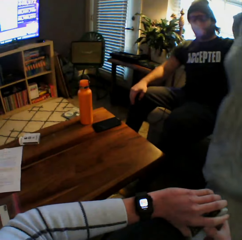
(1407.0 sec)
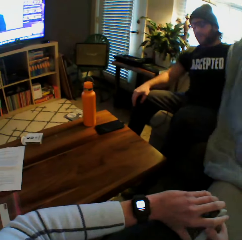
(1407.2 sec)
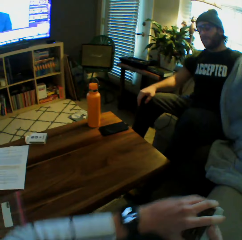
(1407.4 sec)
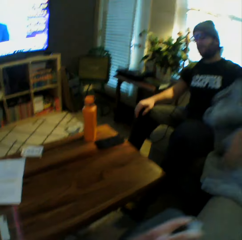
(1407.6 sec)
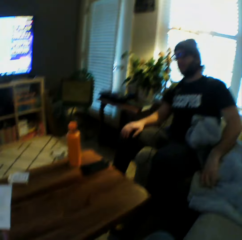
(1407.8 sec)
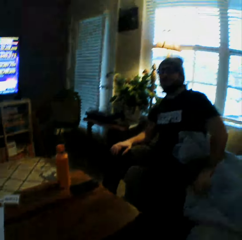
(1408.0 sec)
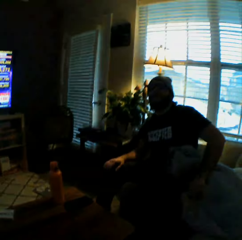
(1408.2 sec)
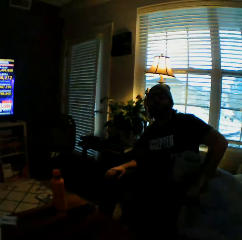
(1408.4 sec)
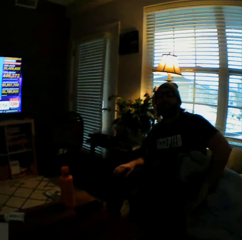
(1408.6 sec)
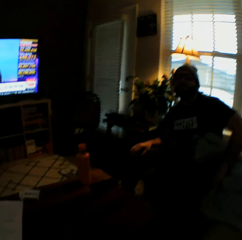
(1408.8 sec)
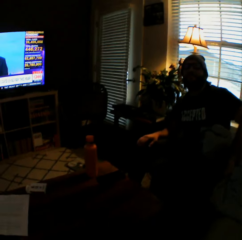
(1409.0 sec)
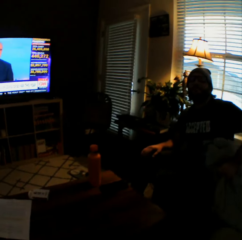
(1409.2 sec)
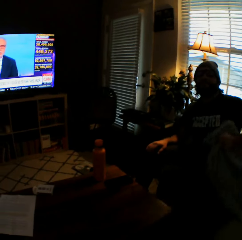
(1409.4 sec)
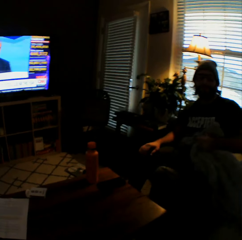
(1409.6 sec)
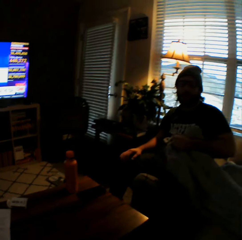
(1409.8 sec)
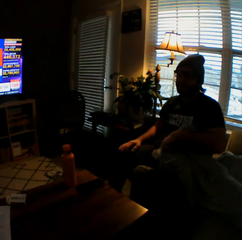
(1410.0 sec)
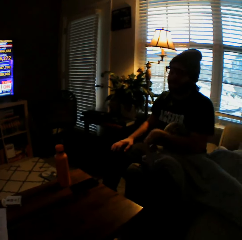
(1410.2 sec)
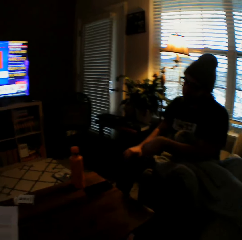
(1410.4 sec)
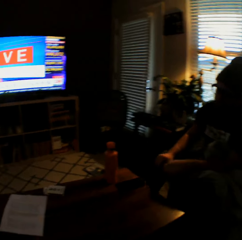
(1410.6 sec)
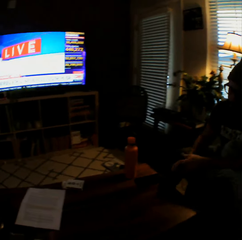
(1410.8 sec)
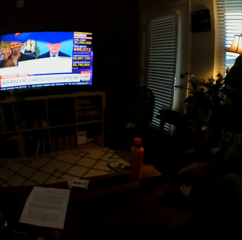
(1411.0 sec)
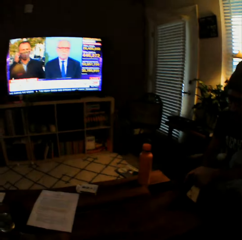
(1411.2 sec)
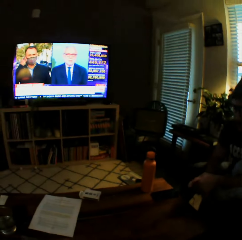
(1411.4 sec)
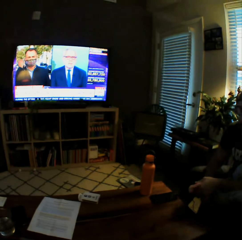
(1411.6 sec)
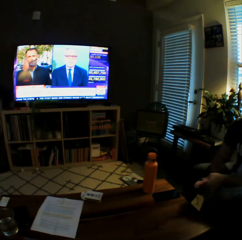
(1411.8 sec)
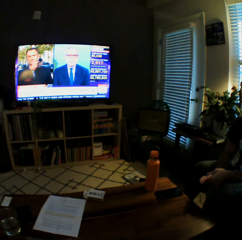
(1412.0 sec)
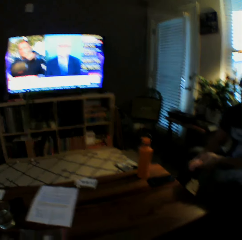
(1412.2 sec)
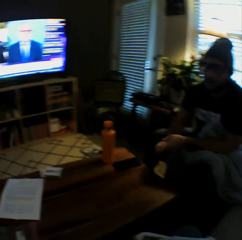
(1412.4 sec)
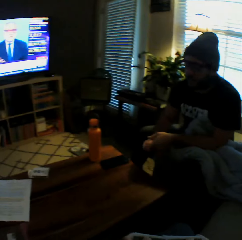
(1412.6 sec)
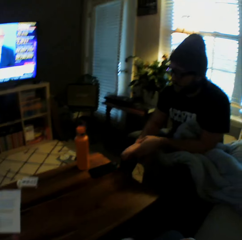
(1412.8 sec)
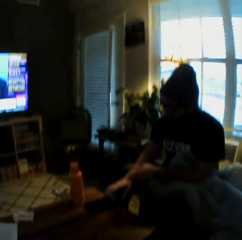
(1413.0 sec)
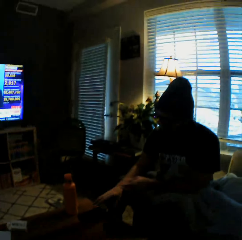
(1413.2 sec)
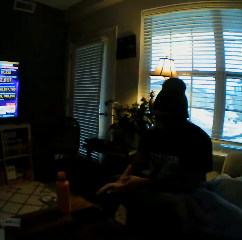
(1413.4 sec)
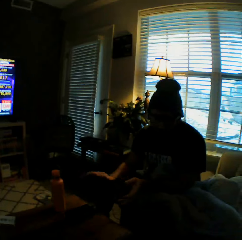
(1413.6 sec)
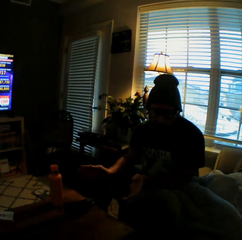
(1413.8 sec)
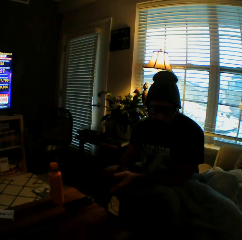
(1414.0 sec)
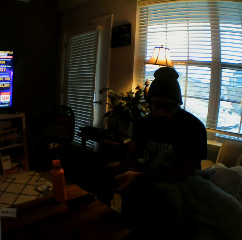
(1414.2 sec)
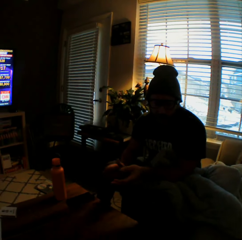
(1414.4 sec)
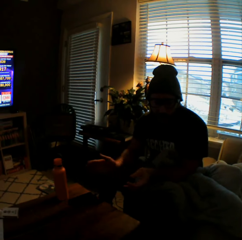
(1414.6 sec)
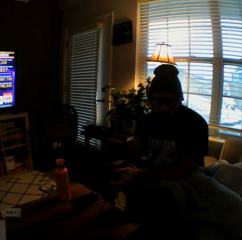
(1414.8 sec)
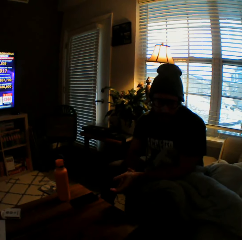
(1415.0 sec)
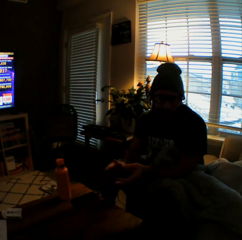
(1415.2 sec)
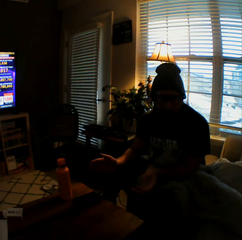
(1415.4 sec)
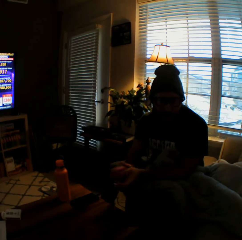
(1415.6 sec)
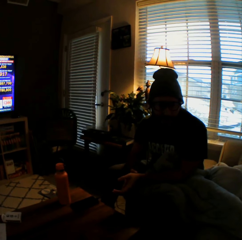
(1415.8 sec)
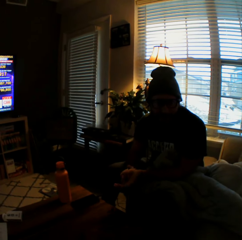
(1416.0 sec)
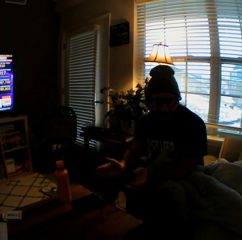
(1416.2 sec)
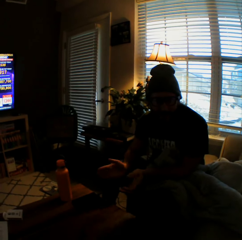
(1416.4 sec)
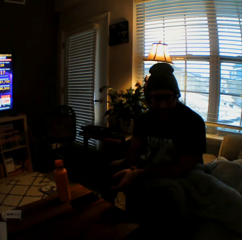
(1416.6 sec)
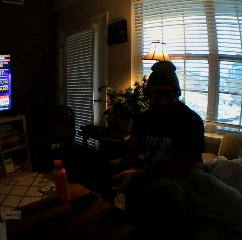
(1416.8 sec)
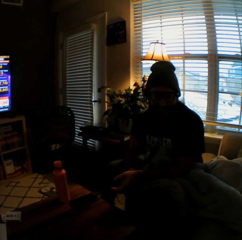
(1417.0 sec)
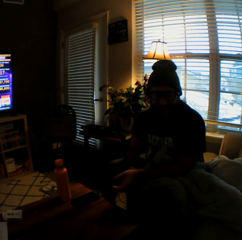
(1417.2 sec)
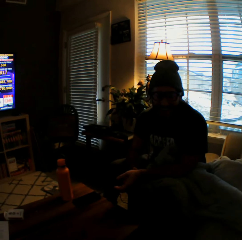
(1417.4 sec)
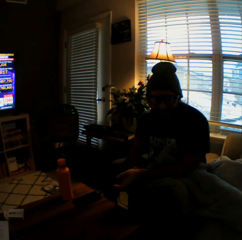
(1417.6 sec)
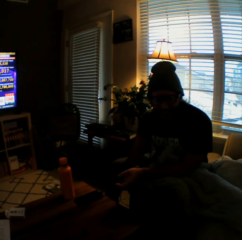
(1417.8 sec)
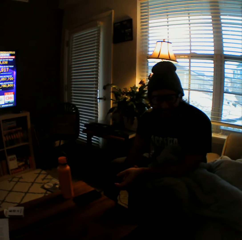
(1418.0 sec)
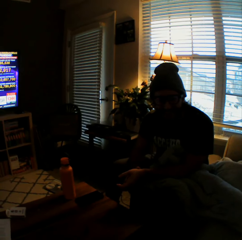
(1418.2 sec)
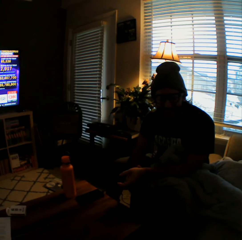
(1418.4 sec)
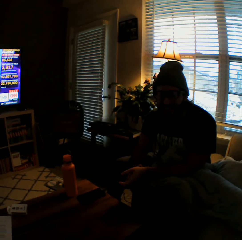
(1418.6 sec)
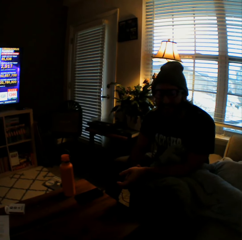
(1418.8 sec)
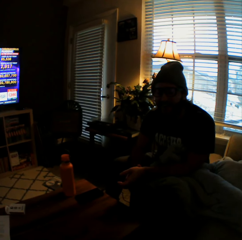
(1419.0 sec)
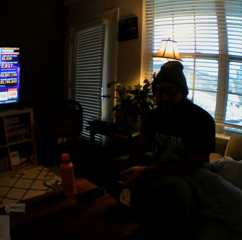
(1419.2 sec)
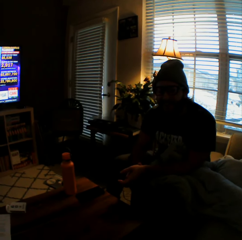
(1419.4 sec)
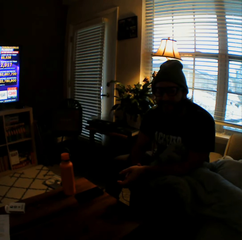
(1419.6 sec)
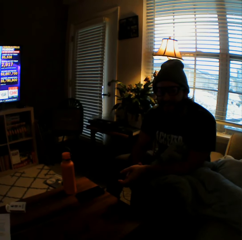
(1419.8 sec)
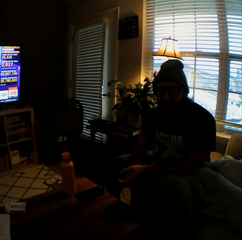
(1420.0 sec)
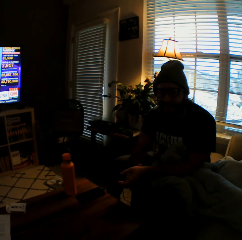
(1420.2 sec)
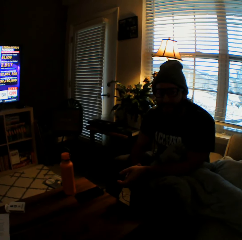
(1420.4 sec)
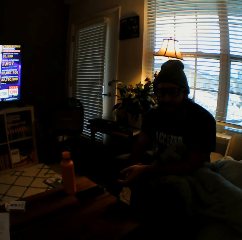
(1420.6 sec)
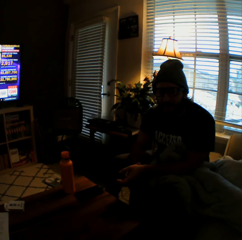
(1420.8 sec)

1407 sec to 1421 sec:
The camera wearer grabs a duvet from the sofa with his left hand. A man pulls the duvet from the camera wearer. The man drops the duvet on his left lap. He covers one of his laps with the duvet and places his left hand on the duvet on his left lap. The camera wearer interacts with the man. The man claps hands.

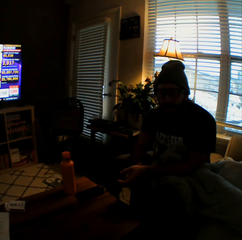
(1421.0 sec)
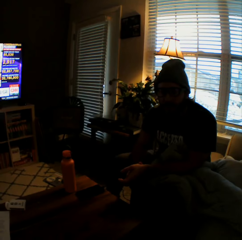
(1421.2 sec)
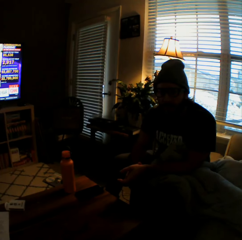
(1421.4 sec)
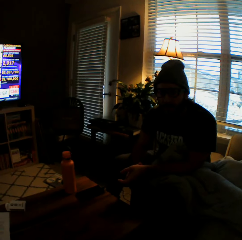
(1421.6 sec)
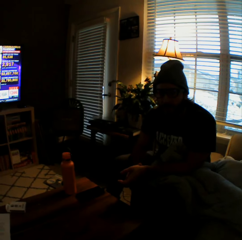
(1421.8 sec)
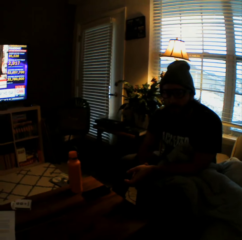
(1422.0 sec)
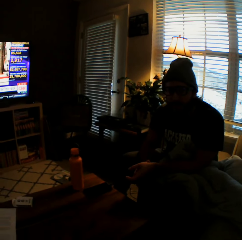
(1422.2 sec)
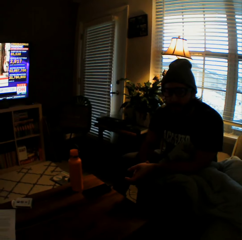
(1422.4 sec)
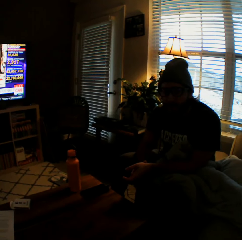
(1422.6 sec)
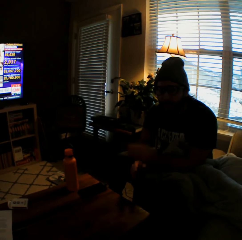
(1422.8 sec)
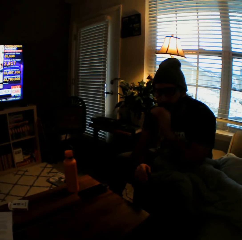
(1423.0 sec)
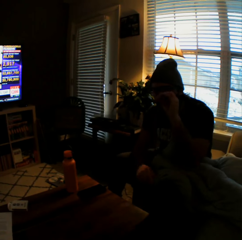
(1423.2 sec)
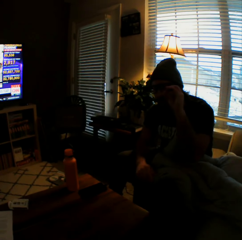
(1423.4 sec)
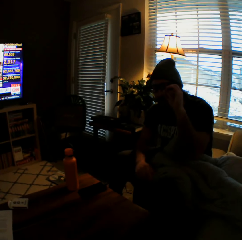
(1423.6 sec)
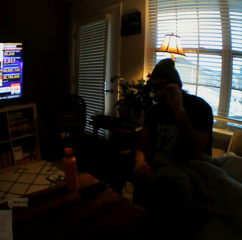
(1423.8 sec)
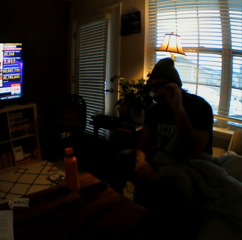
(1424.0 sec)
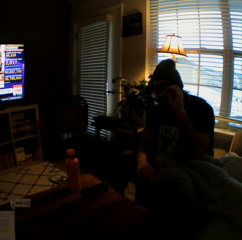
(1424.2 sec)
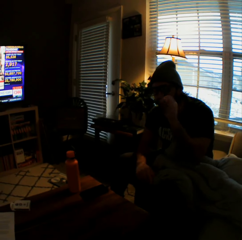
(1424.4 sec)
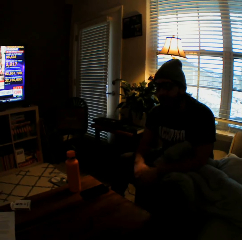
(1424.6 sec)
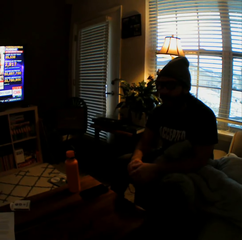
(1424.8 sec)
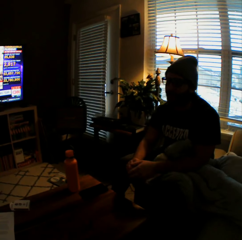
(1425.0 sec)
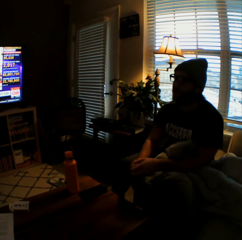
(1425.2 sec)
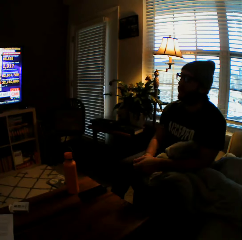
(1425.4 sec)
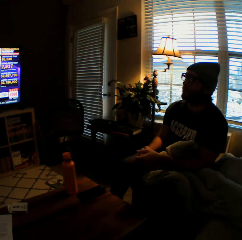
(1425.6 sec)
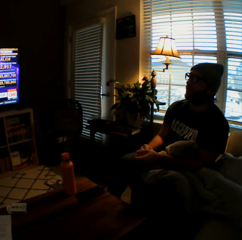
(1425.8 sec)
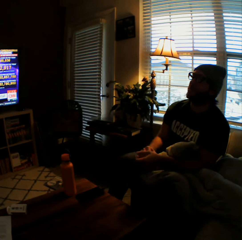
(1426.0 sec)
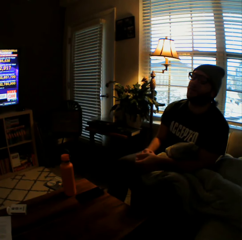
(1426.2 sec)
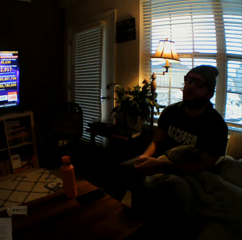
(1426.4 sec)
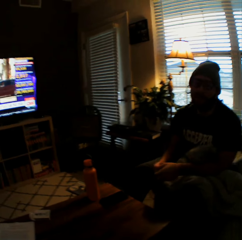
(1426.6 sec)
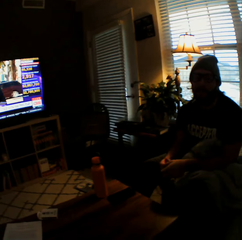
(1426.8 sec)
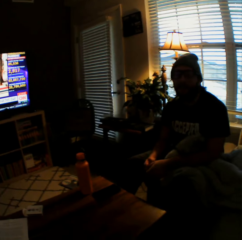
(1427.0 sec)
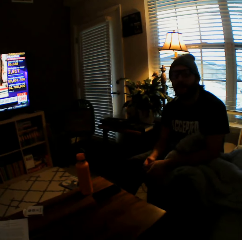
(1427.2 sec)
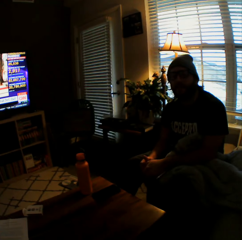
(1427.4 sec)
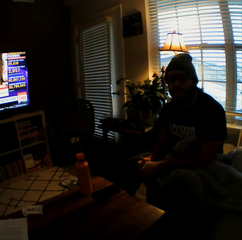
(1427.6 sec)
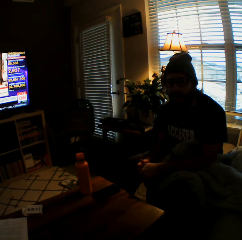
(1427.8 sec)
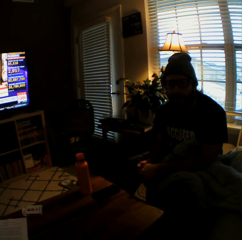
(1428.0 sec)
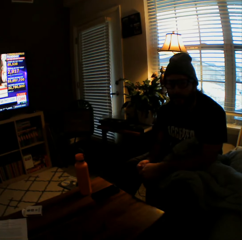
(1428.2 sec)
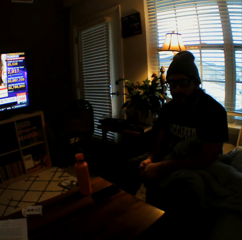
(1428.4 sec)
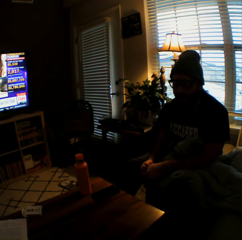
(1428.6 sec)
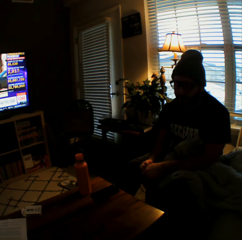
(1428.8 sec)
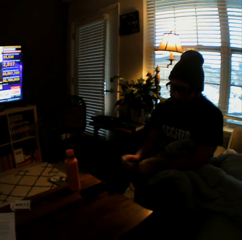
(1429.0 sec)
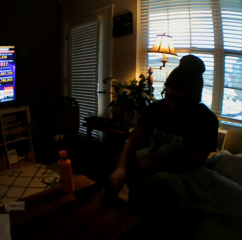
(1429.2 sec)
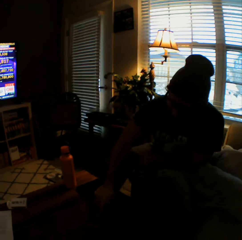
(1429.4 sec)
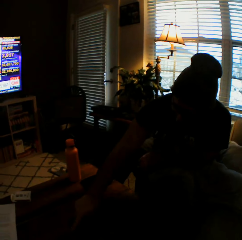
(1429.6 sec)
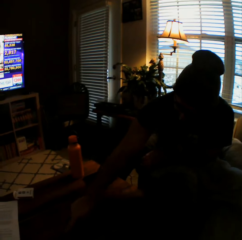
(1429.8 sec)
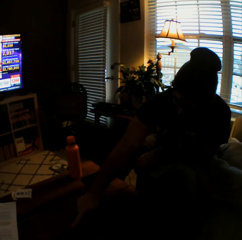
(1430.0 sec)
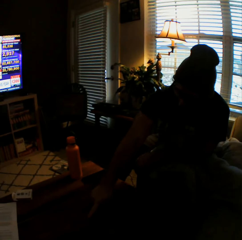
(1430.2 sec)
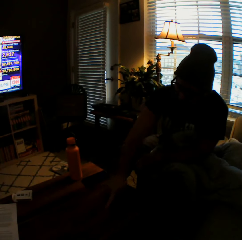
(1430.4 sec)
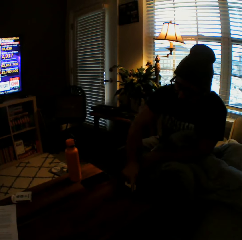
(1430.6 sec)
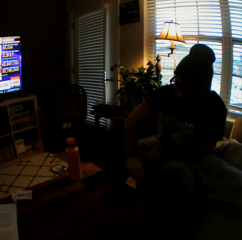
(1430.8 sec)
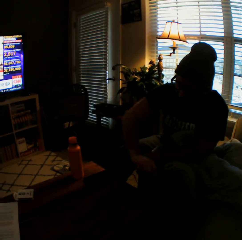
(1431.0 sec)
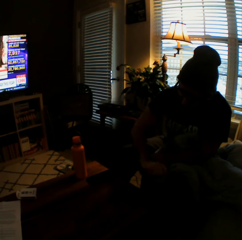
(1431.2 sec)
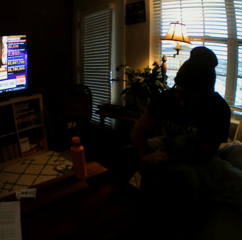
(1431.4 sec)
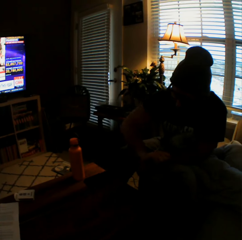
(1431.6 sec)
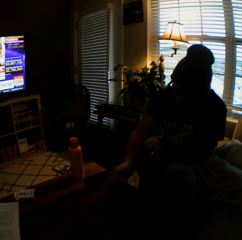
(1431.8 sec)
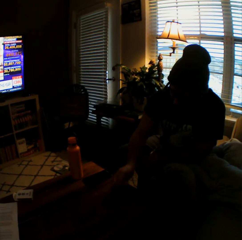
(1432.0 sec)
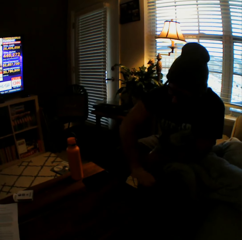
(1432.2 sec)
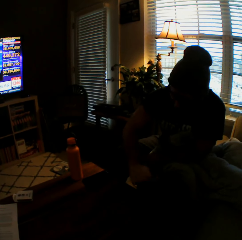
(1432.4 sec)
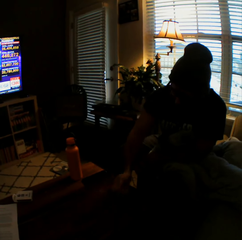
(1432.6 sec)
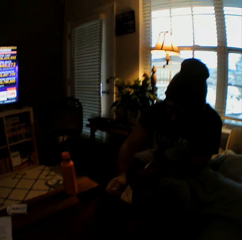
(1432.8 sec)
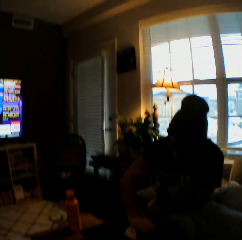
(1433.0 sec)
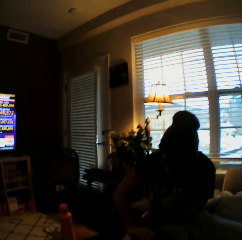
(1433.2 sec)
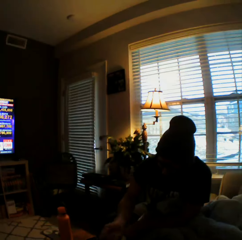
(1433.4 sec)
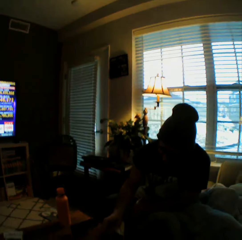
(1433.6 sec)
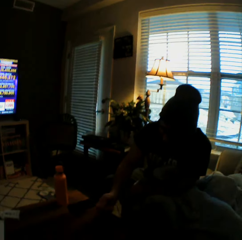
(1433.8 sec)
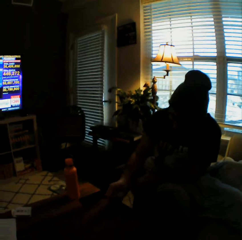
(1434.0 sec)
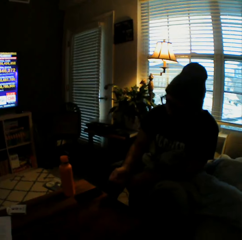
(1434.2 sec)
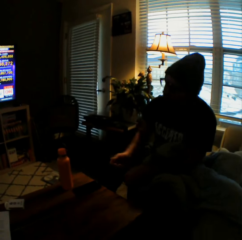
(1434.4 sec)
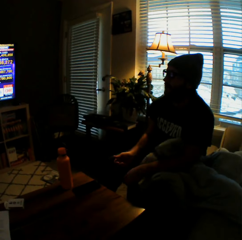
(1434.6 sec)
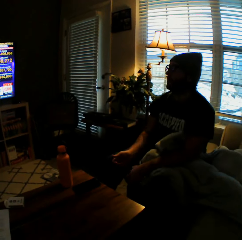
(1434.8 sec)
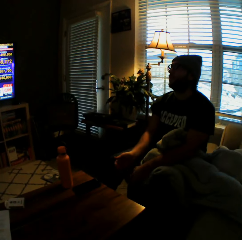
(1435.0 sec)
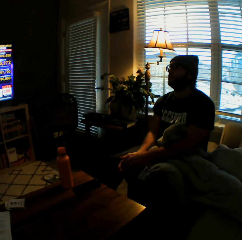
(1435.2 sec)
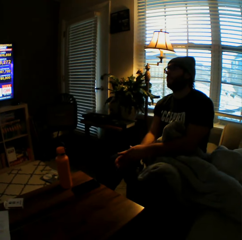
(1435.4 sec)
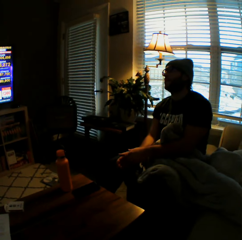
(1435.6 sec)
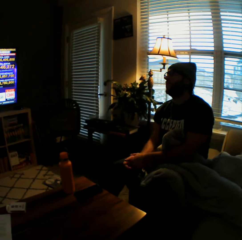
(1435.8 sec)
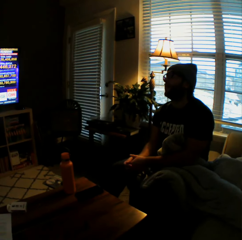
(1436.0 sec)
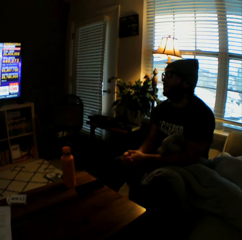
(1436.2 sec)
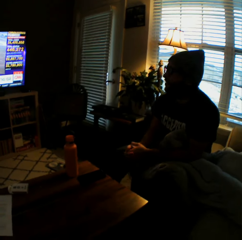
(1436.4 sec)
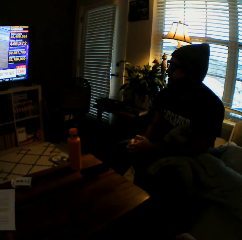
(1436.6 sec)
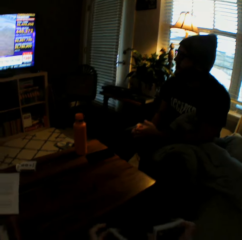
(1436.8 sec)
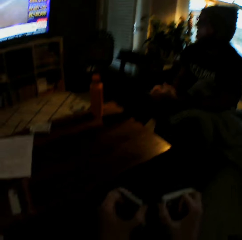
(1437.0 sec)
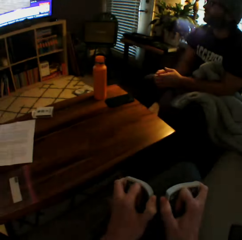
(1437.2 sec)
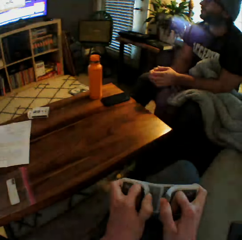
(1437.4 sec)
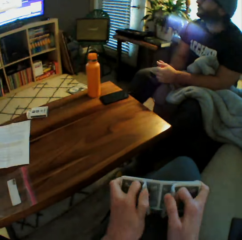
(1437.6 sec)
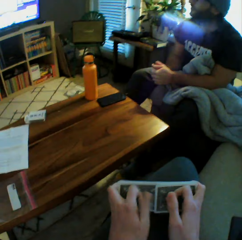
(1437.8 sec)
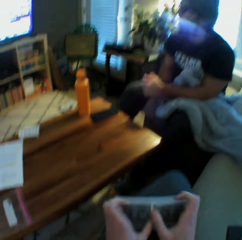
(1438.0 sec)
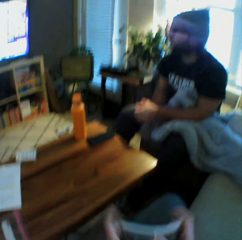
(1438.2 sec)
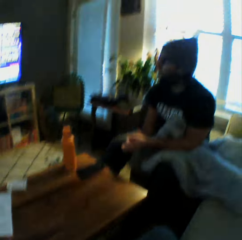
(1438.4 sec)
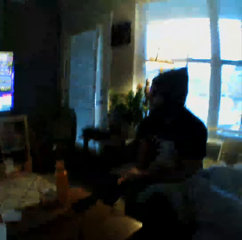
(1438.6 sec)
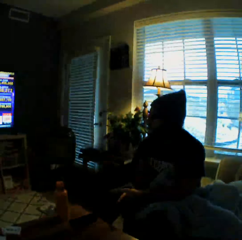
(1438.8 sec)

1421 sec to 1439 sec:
The man adjusts an eyeglass on his face with his left hand and lowers his left hand. He touches the table. He stretches his right hand towards the table. He moves his right hand over the table. He folds his hands. The camera wearer shuffles the cards with both hands.
